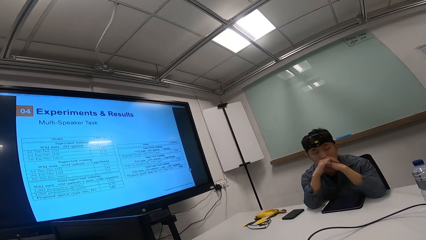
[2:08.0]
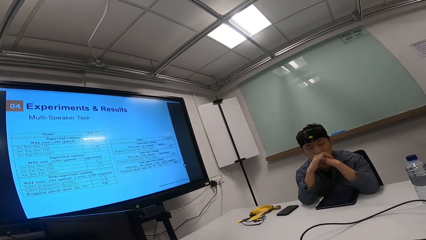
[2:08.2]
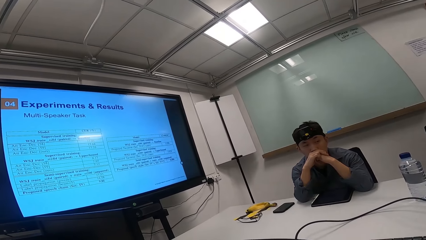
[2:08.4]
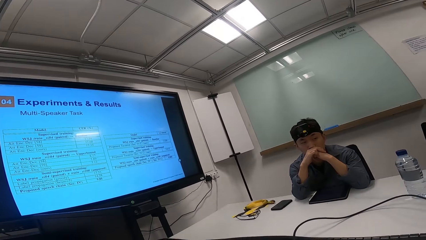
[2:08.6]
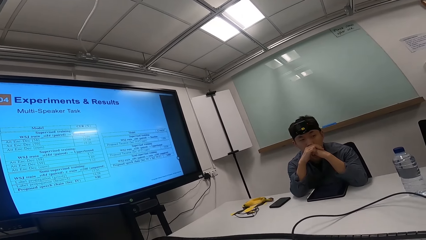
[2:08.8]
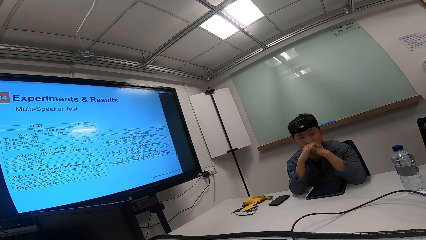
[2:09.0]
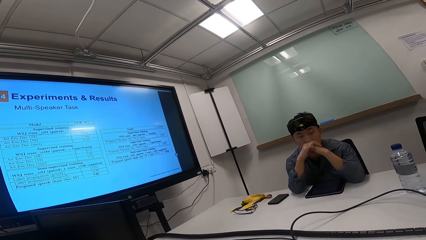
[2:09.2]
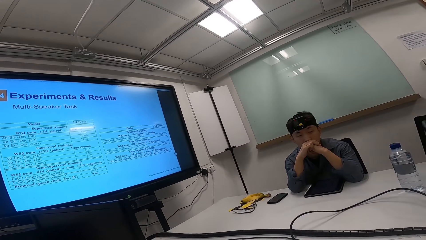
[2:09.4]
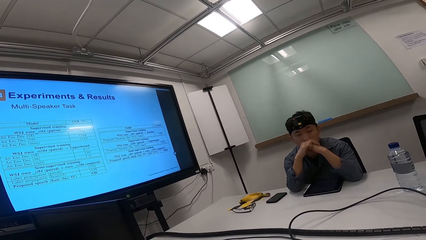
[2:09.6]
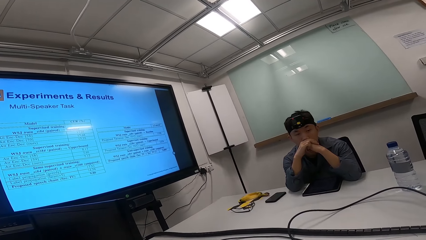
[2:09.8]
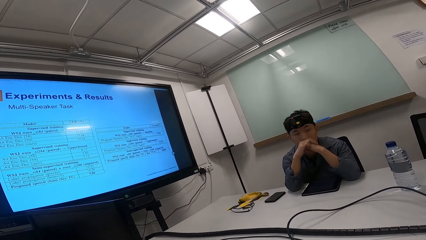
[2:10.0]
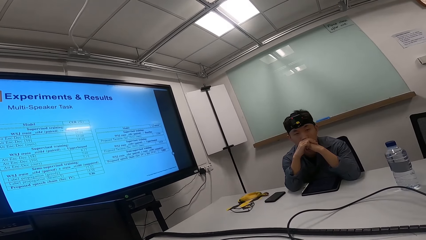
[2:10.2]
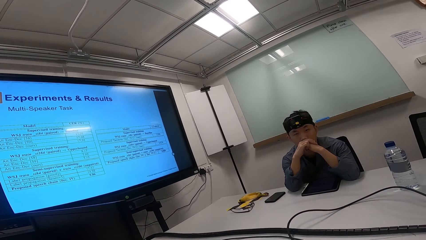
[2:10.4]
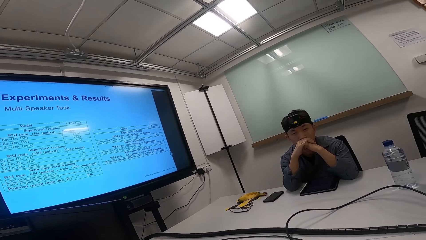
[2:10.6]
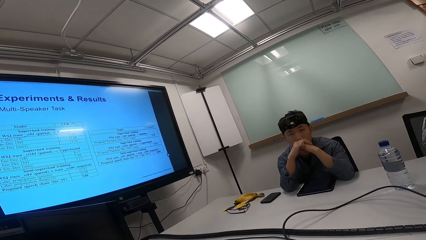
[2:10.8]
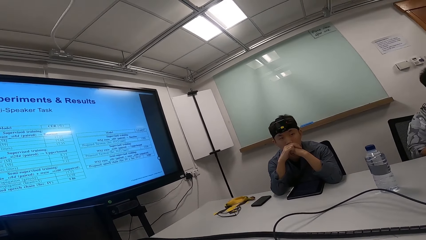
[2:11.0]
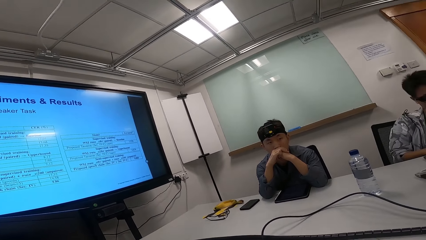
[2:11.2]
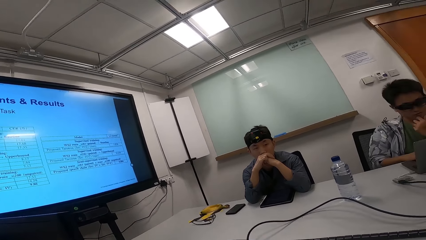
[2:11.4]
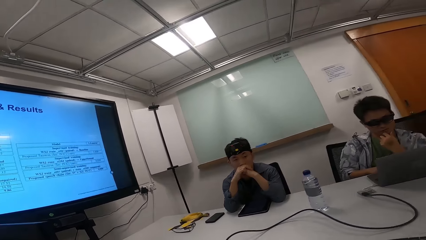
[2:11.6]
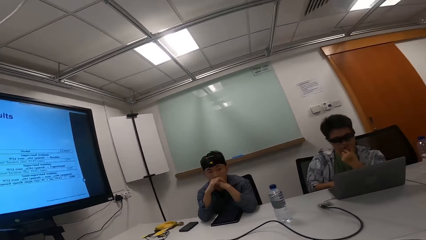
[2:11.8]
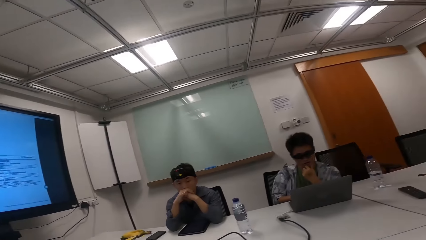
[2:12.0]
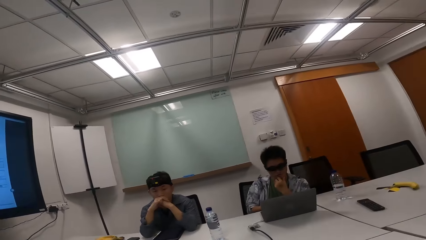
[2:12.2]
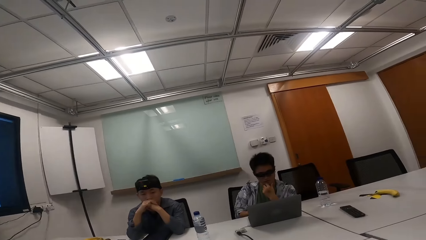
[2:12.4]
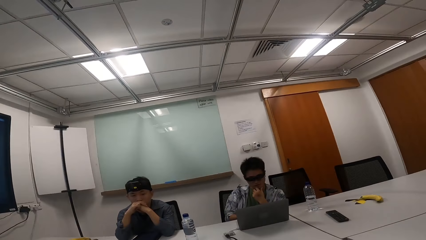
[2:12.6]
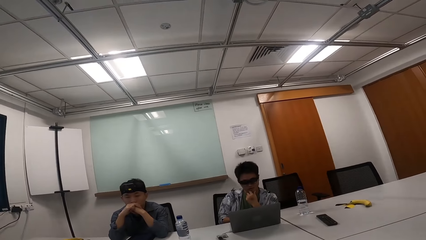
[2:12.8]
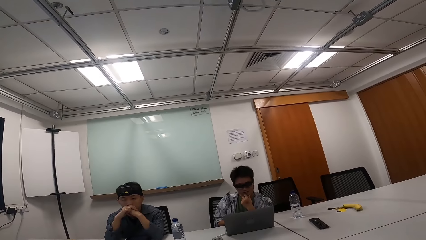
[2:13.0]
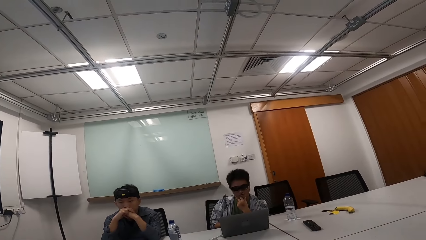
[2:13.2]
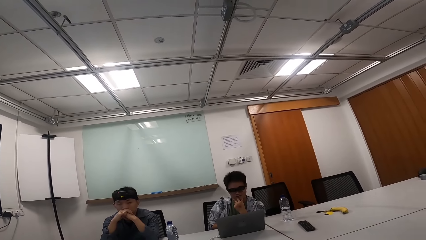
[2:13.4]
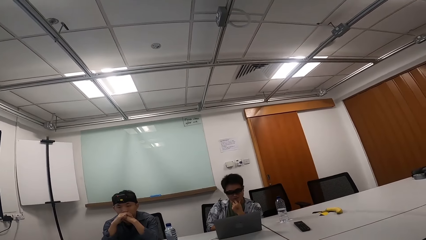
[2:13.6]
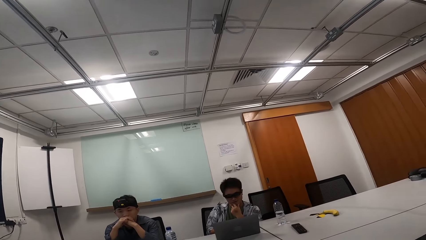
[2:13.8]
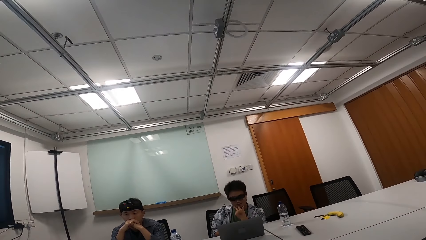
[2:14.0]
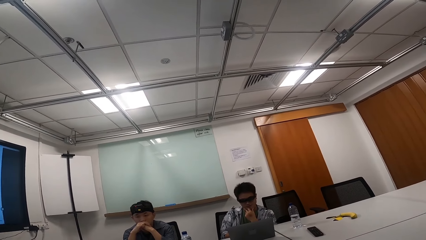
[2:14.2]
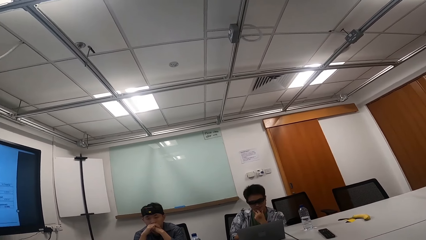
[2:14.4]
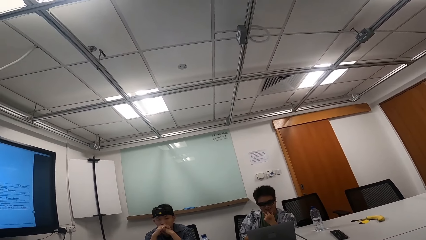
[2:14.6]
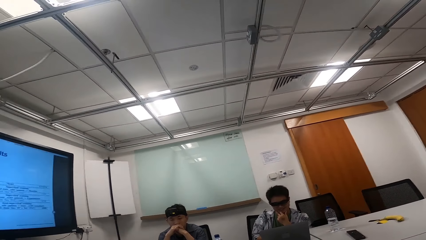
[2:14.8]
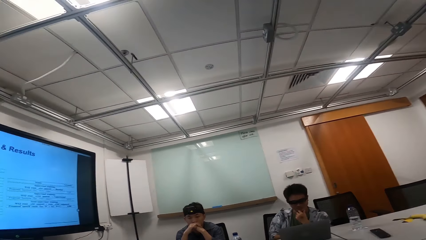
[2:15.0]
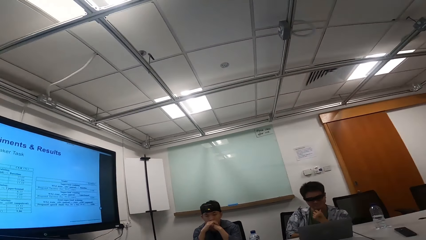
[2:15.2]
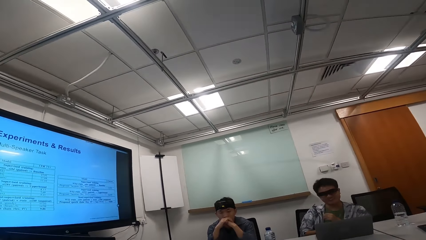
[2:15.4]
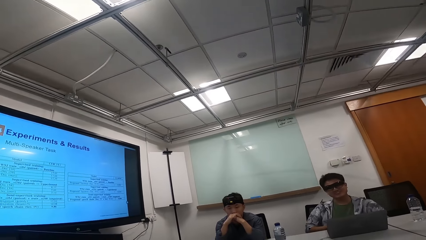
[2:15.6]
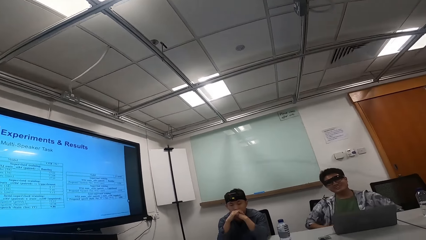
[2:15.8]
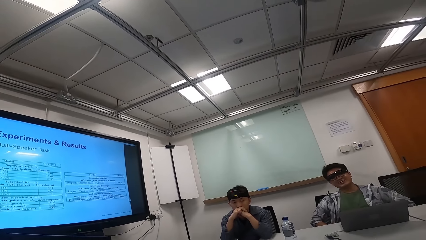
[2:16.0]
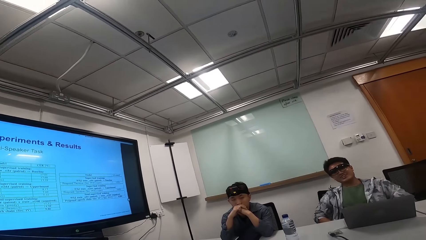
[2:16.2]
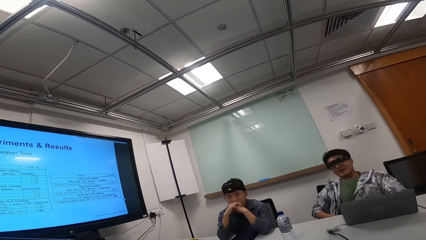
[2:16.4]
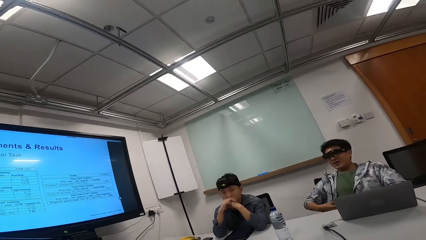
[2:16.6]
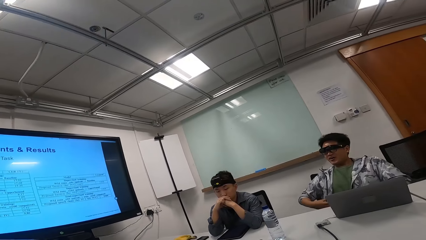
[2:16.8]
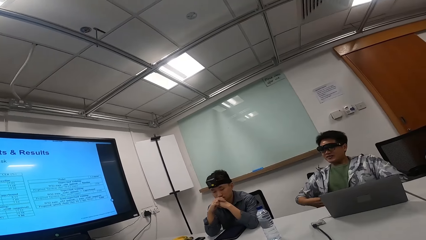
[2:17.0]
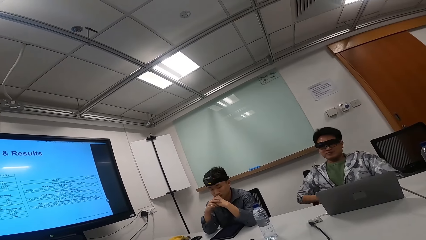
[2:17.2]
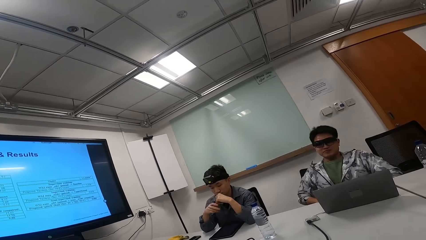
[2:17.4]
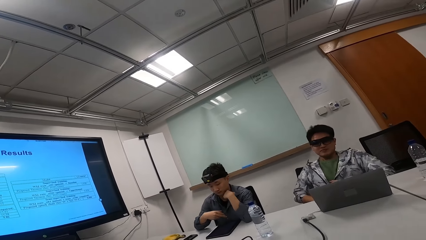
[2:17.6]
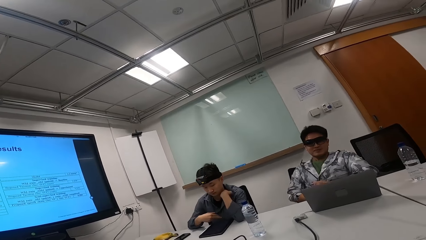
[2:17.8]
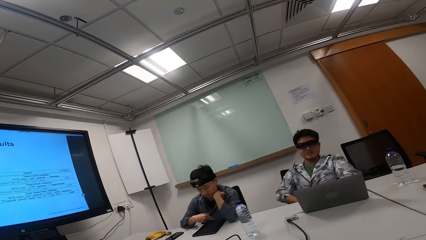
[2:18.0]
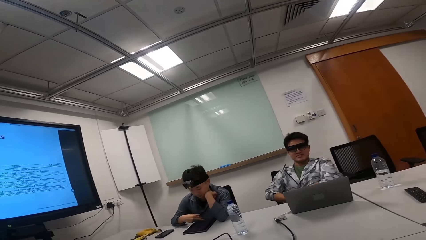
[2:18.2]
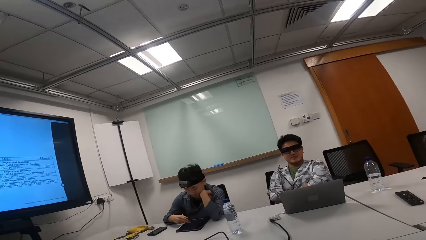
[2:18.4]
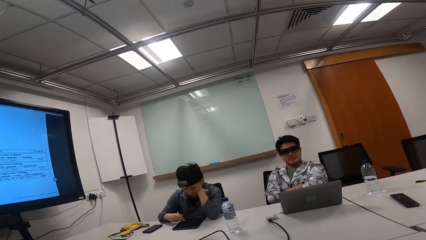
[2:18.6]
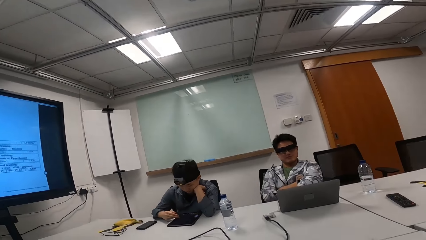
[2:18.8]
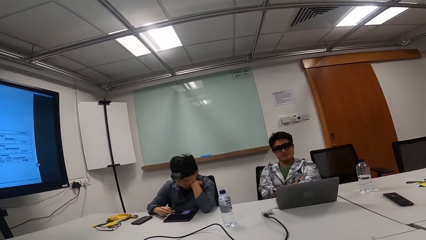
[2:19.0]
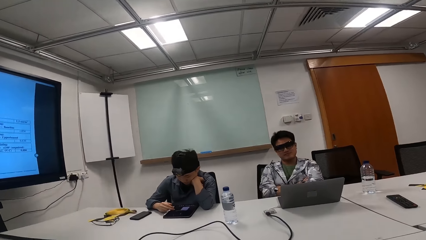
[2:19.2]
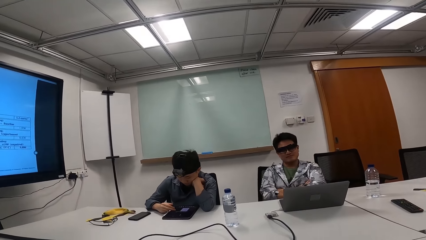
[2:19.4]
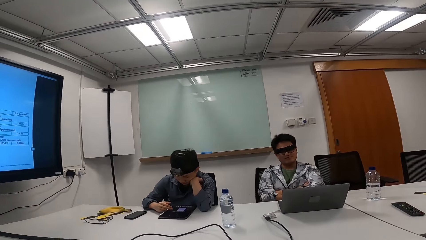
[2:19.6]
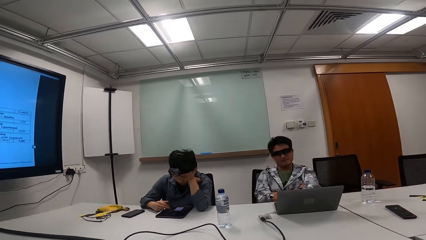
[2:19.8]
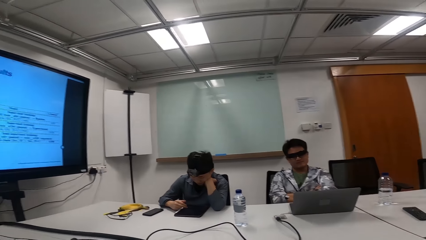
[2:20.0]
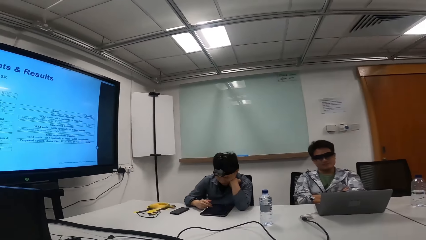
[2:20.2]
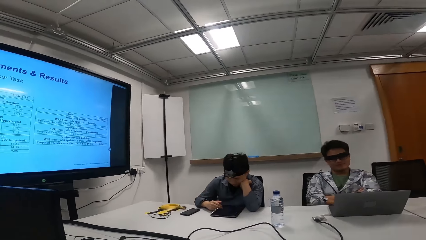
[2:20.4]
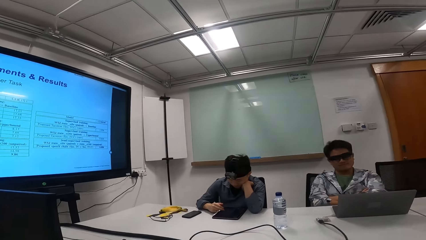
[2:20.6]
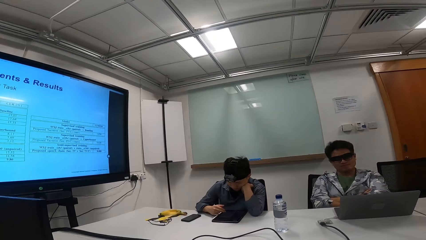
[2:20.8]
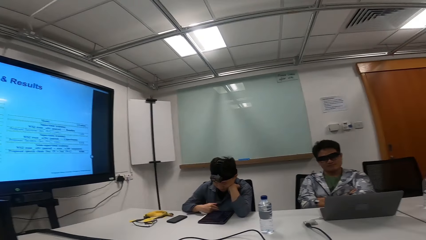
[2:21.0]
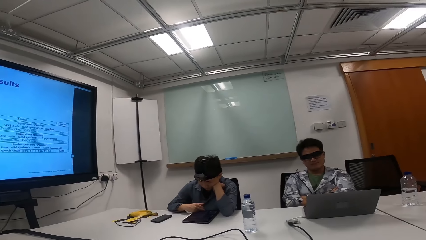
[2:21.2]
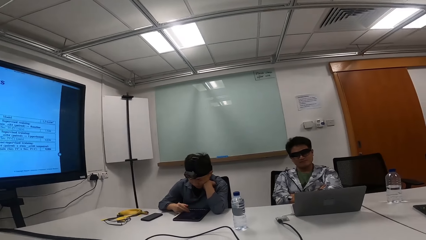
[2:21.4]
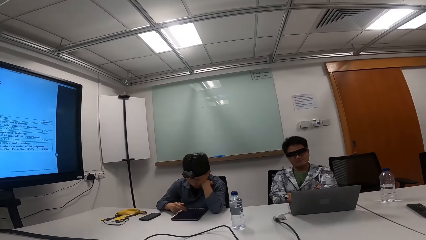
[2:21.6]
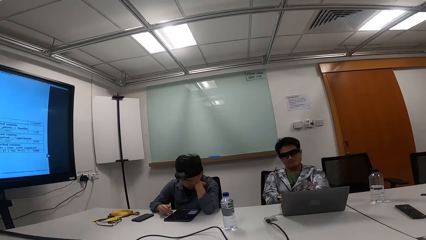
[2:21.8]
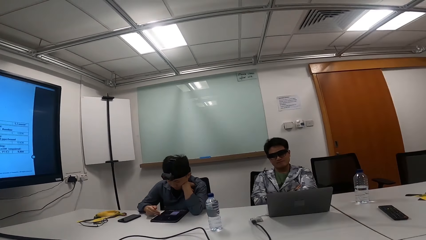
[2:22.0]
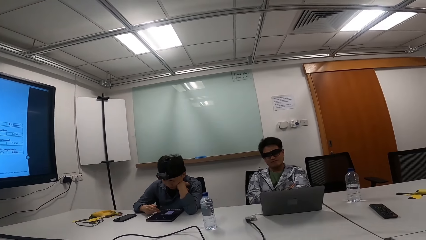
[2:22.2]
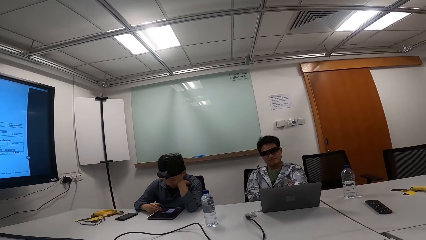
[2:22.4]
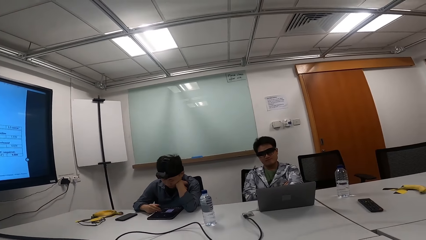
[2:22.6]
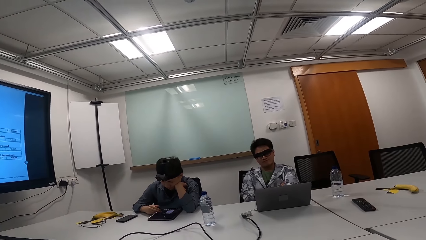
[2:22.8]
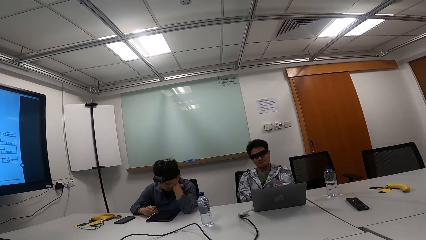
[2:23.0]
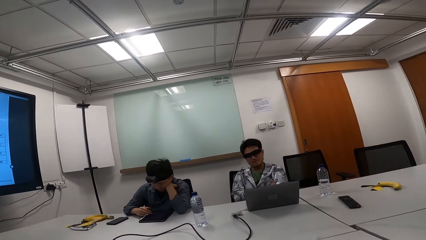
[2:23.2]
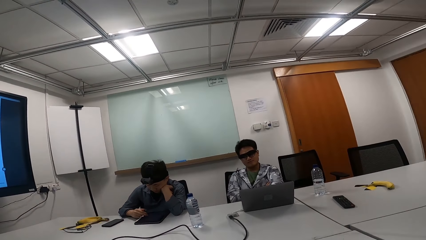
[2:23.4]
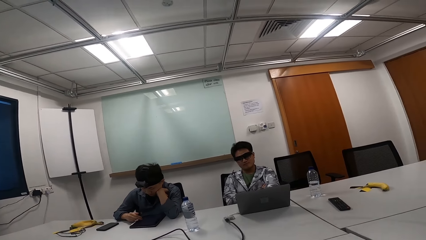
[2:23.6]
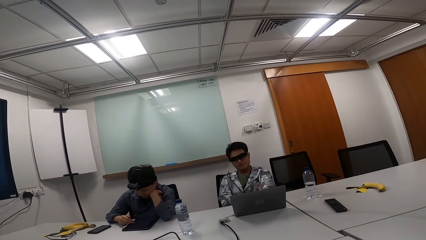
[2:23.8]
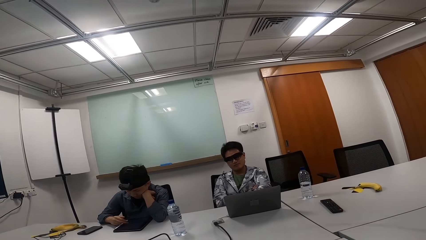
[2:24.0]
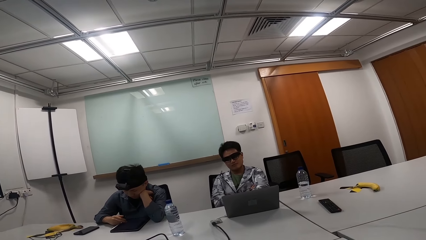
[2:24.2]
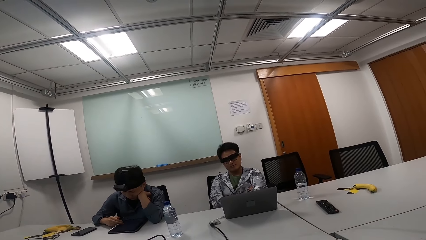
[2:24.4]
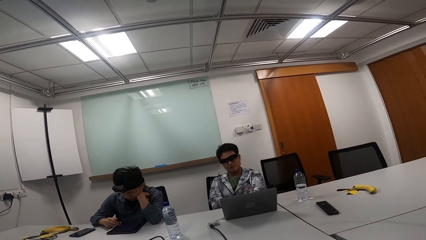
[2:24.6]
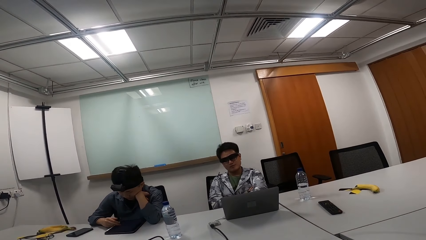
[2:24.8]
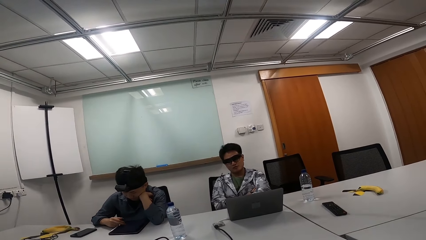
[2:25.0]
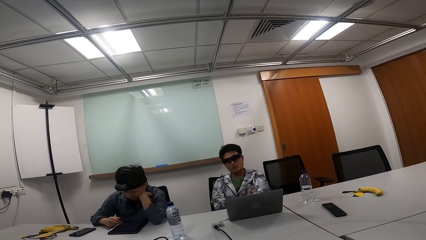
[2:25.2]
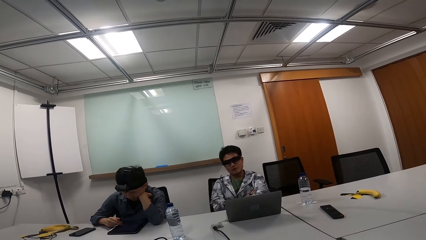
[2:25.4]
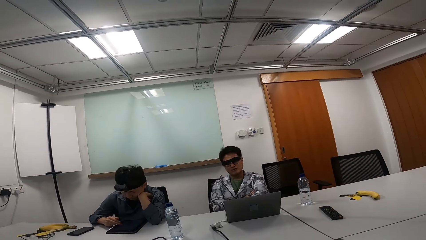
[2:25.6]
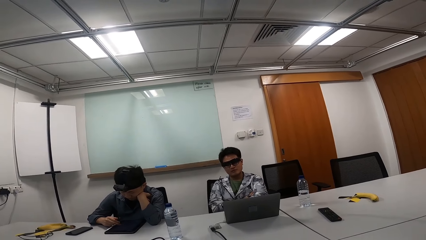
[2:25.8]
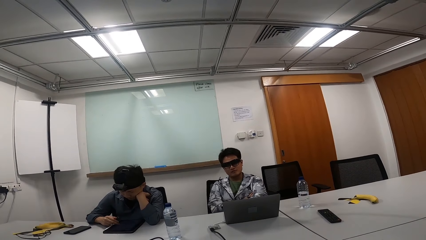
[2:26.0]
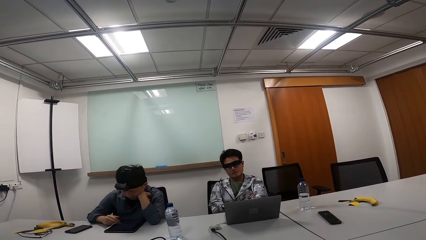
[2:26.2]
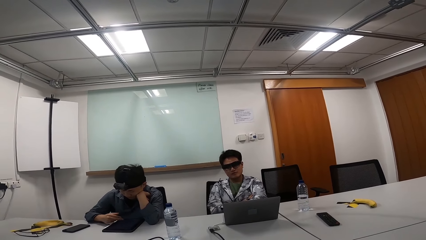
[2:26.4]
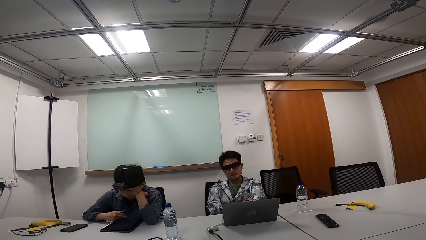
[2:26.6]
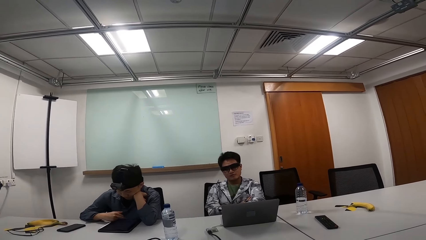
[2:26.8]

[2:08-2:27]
A person looks around. Another person looks at the laptop. The other person adjusts the jacket. The camera wearer talks to the other person. The other person folds the arms. The first person scrolls the tablet.
